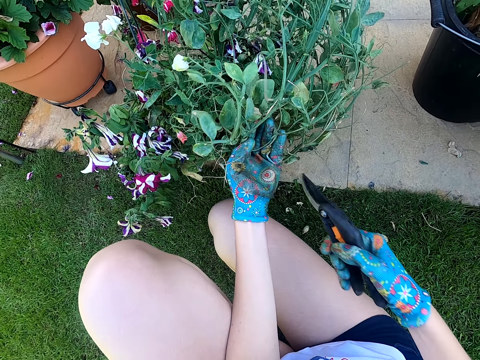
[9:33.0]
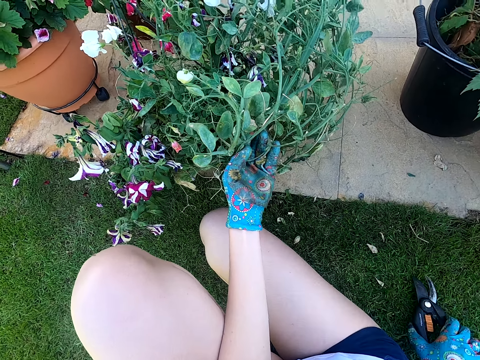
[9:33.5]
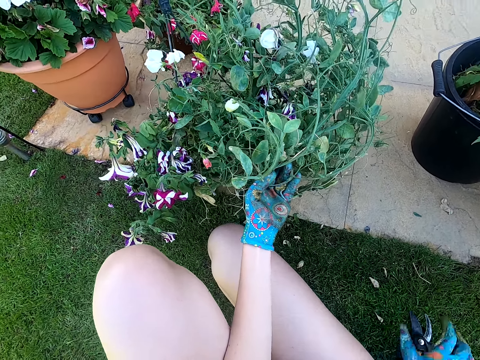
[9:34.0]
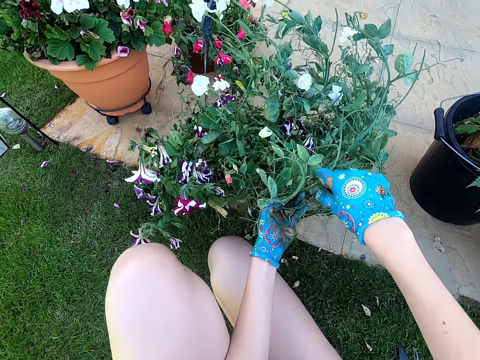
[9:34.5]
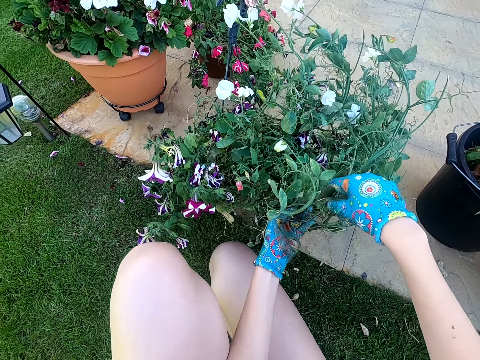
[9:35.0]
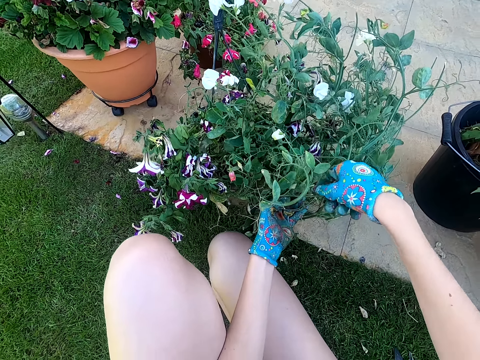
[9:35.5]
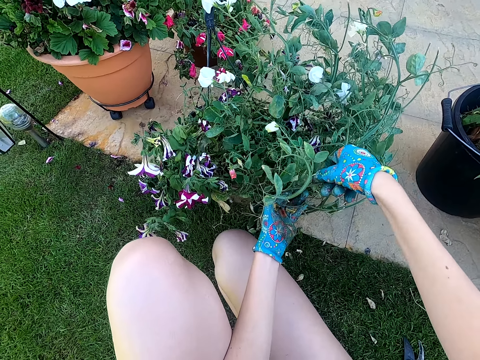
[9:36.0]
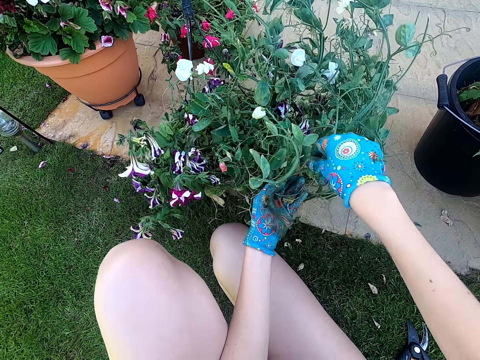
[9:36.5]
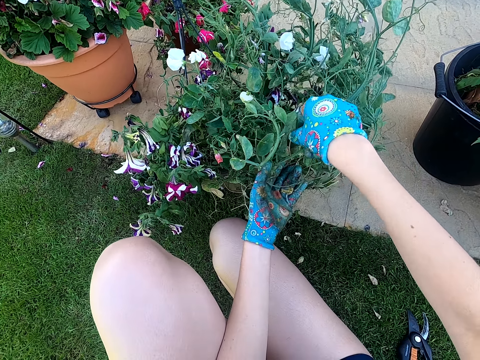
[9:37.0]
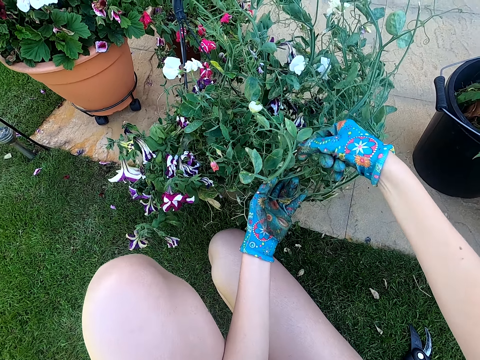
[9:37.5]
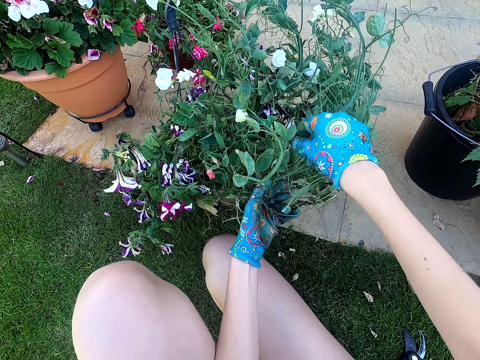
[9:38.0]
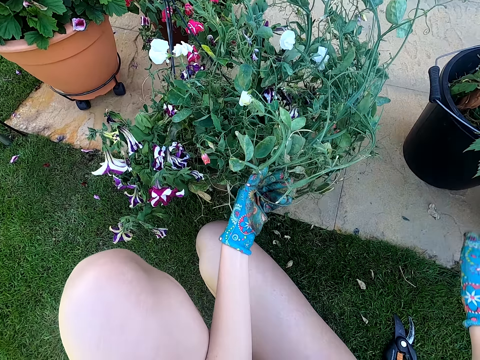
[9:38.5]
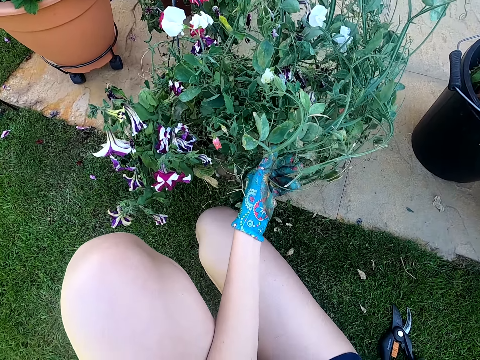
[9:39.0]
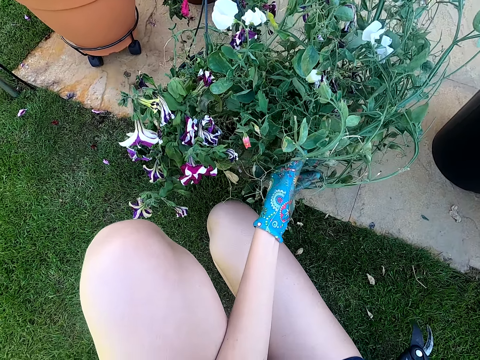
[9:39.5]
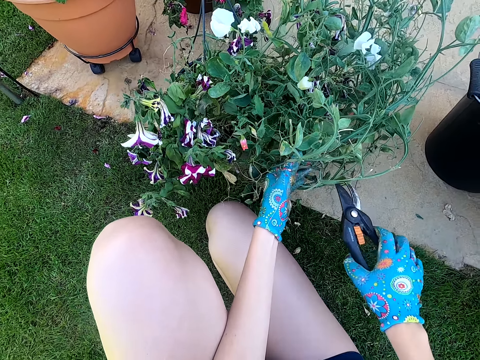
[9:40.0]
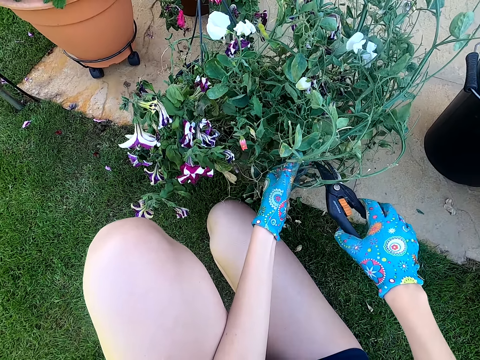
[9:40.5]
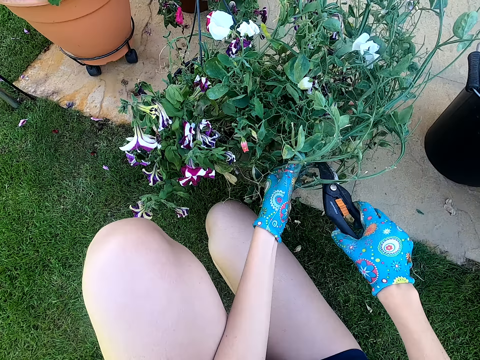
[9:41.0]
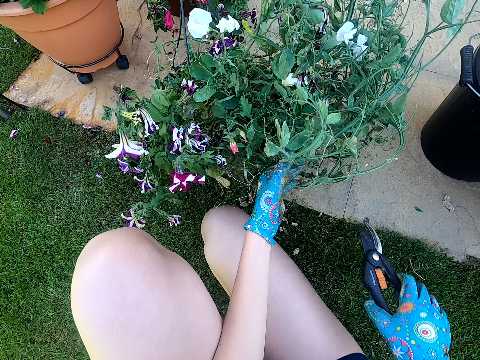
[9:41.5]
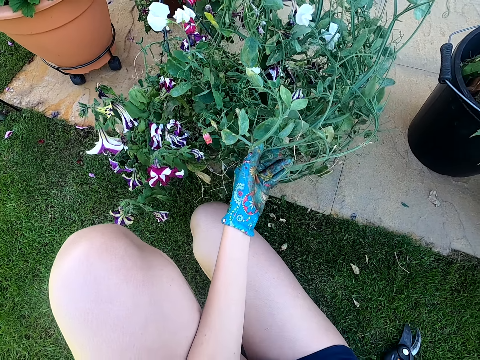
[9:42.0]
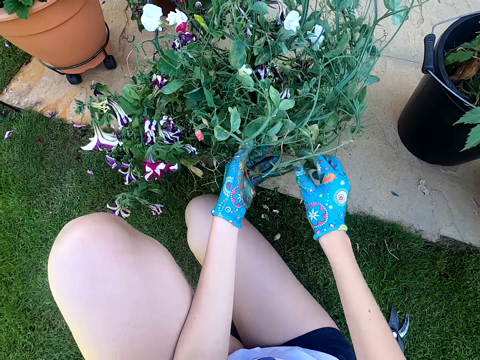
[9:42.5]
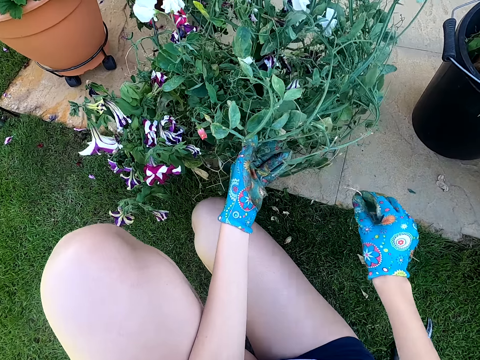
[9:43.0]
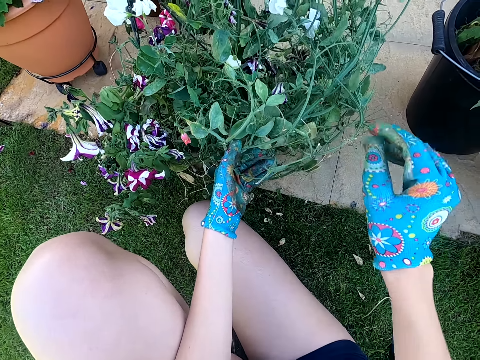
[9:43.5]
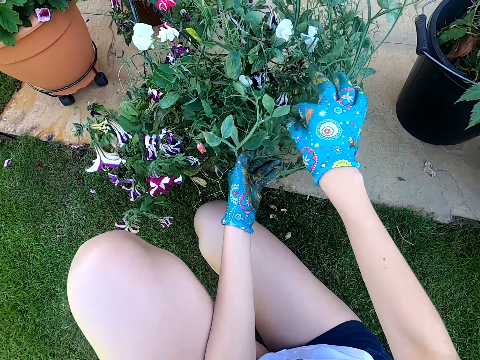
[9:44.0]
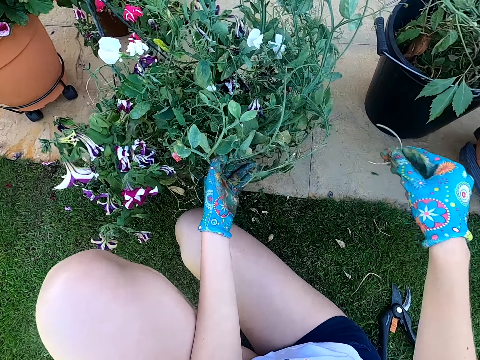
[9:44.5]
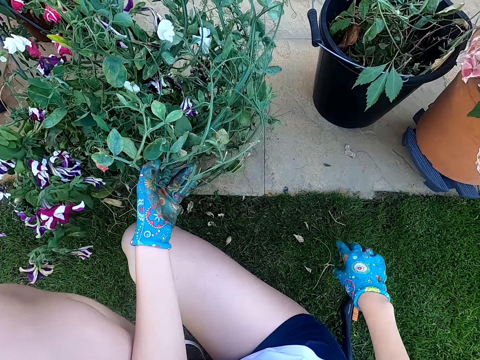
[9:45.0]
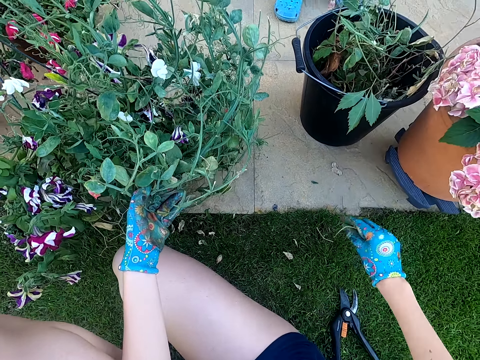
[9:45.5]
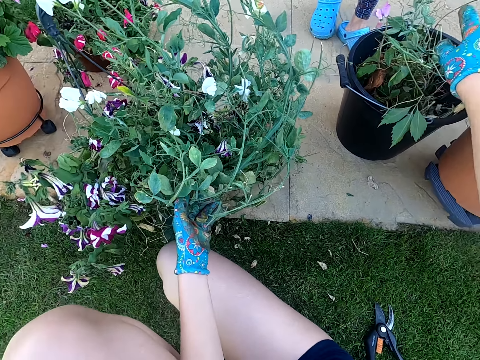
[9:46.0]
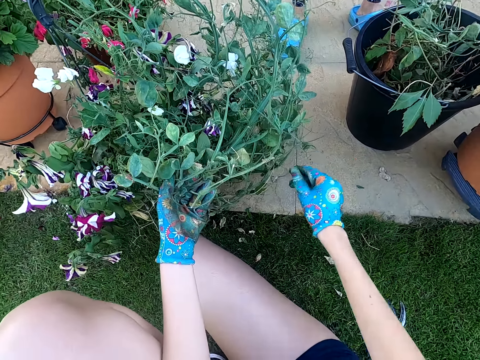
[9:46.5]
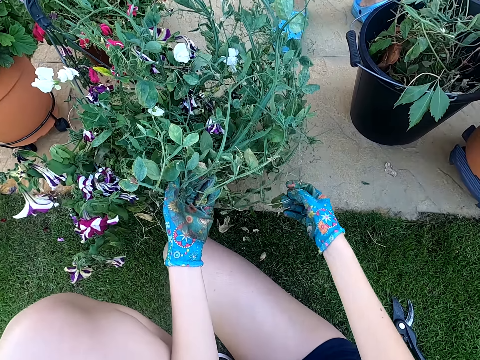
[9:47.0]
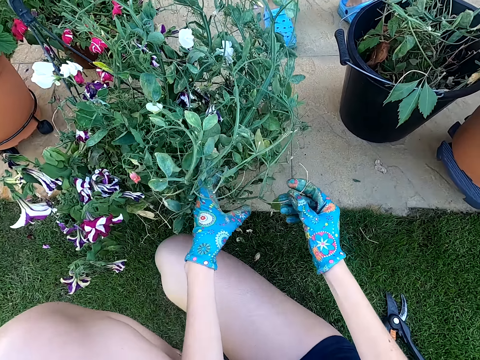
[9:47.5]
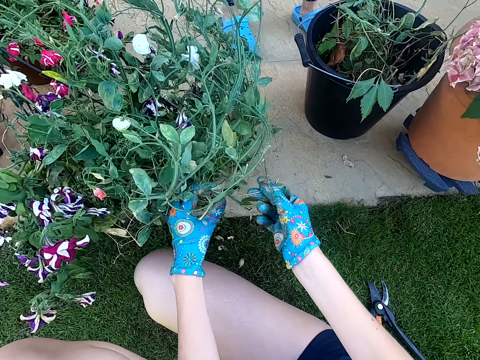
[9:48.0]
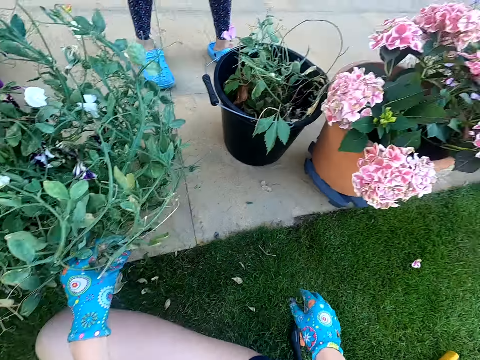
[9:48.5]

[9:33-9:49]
The camera wearer cuts another dry stem. They put the shears on the grass. They pull a leaf. They touch a plant. They talk. They pick the flower shear from the ground. They trim the plant with the flower shear. They put the shears on the grass. They talk. They pick a dry stem and put the dry stem on the grass. They remove a dry stem from the plant. They put the dry stem on the grass. They pick the dry stems from the grass. They throw the dry stems in the bucket. They hold a dry stem. They touch the plant.

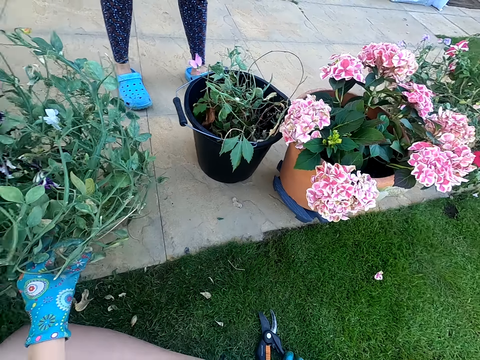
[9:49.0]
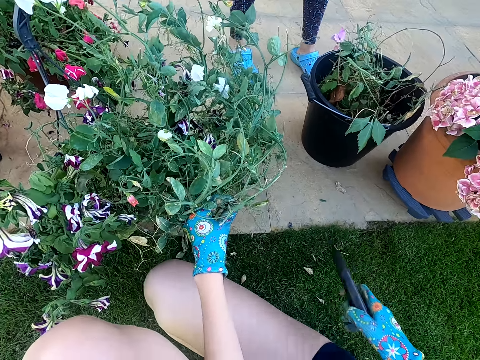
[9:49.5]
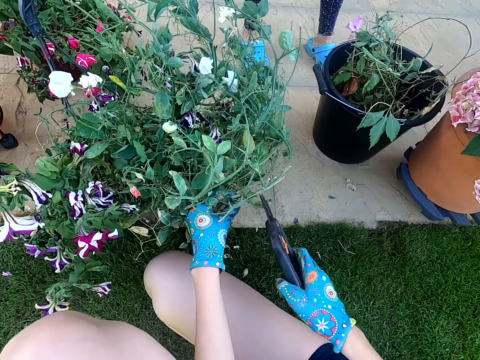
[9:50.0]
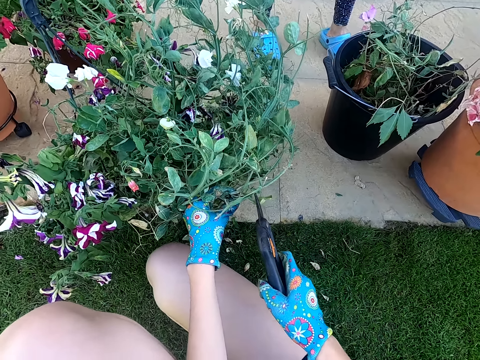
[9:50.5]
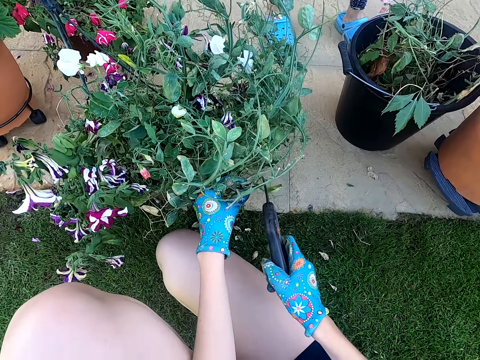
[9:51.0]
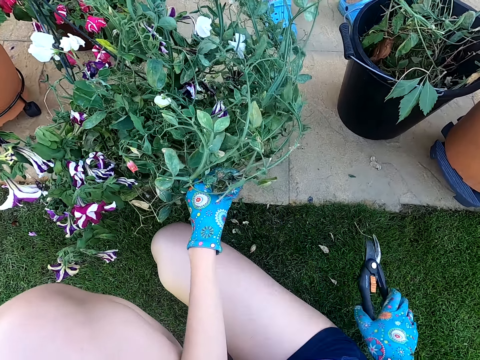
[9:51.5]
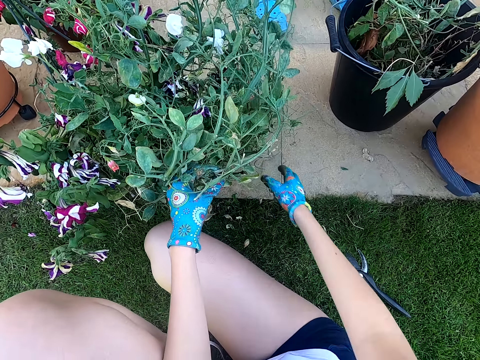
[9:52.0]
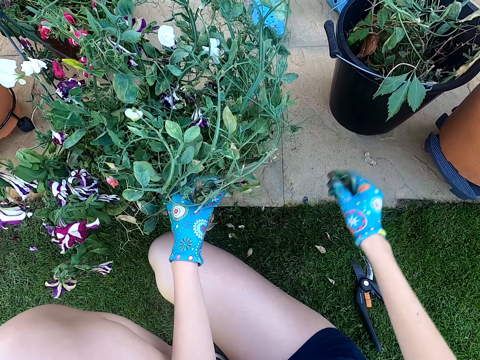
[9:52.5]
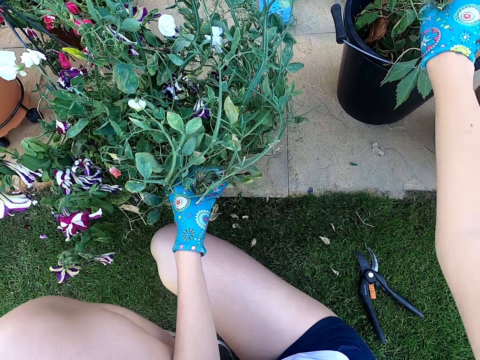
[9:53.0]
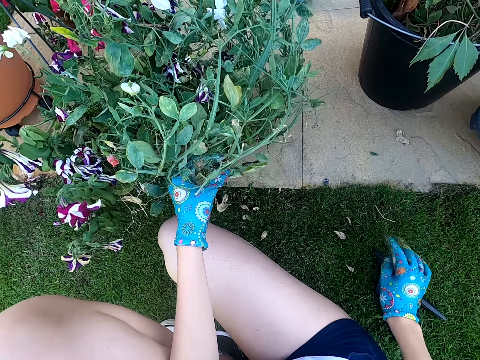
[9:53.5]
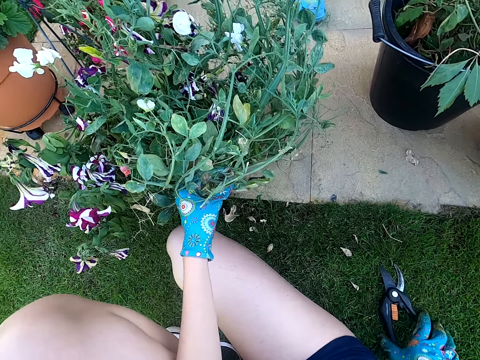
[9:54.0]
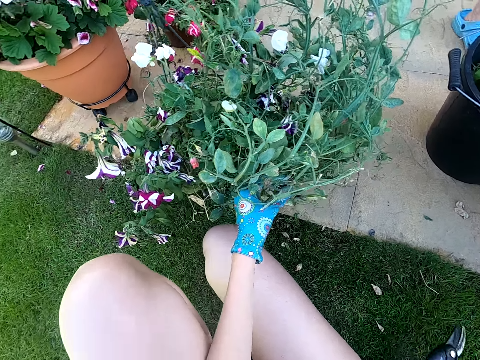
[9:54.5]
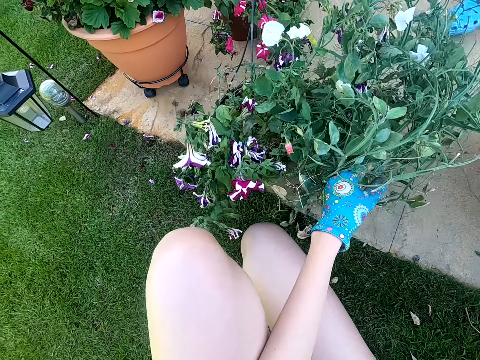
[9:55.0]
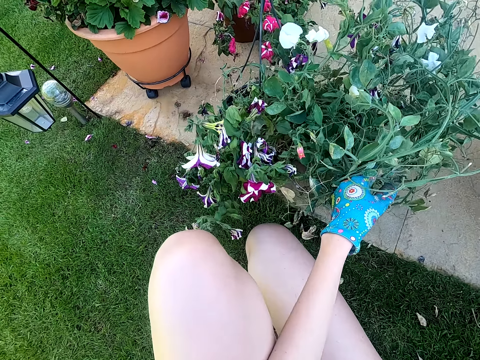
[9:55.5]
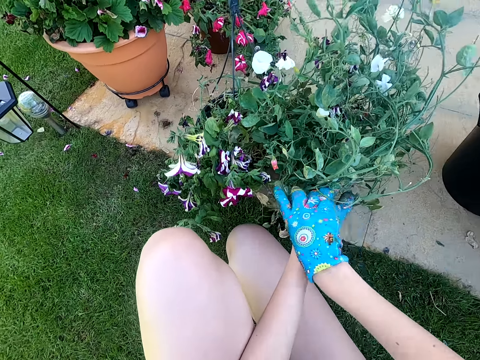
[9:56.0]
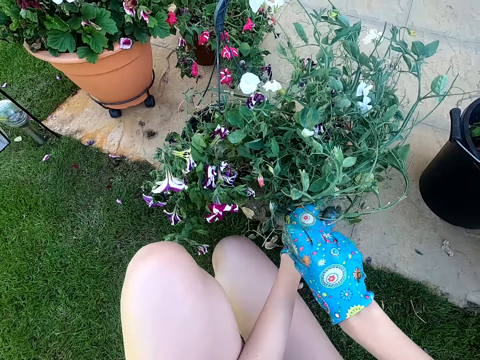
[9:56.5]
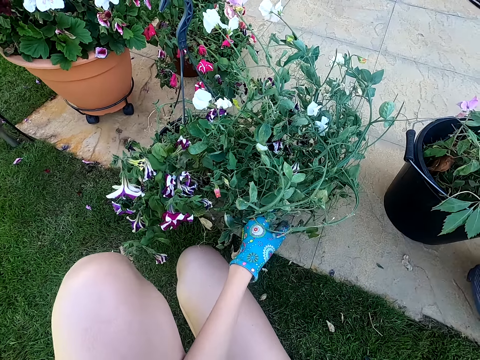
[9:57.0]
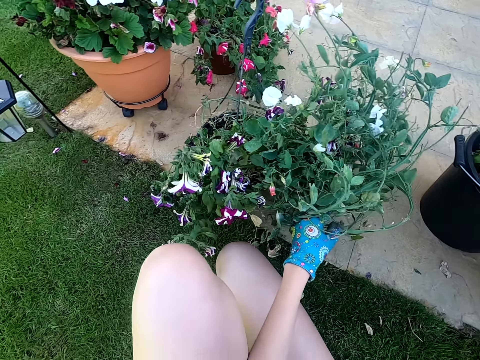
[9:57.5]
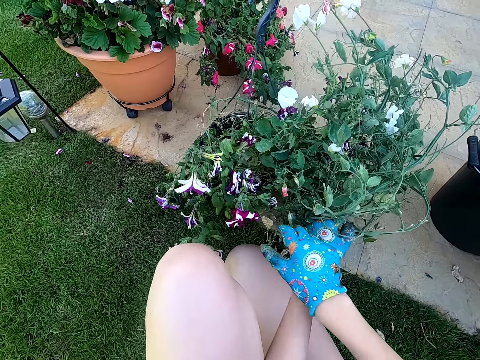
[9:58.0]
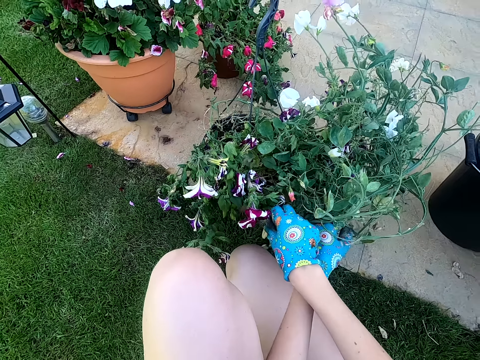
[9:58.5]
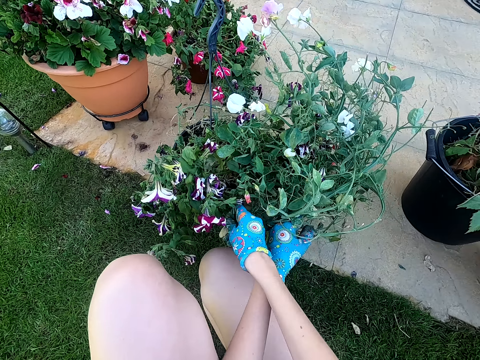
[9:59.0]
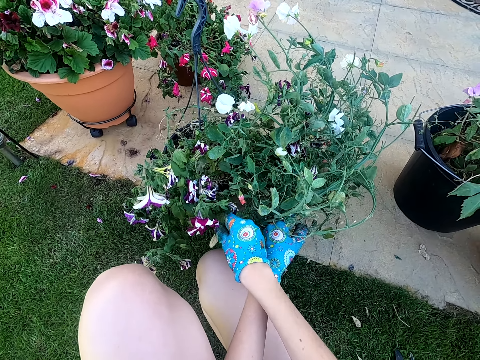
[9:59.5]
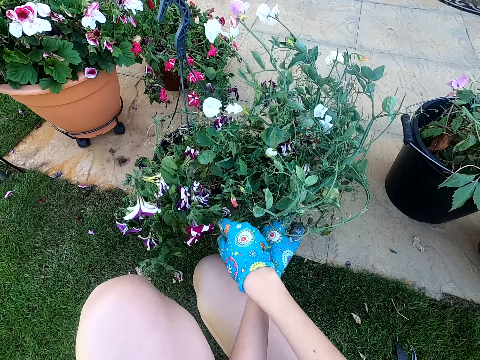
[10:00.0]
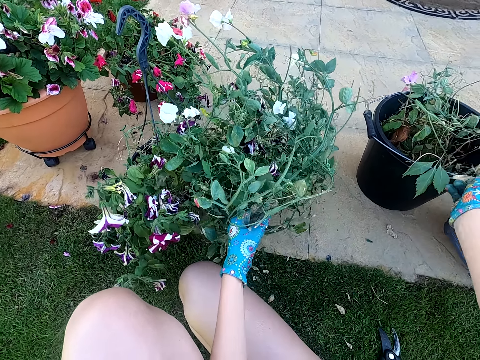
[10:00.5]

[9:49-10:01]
The camera wearer picks the flower shear or shears from the ground. They prune the plant. They put the shears on the grass. They pick a dry stem. They talk. They put the dry stem in the bucket. They pick the shears. They touch the plant. They pick another dry stem from the plant. They put the dry stem in the bucket. They pluck a leaf from the plant.
